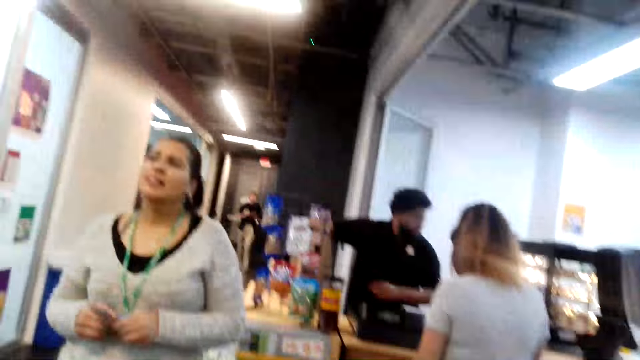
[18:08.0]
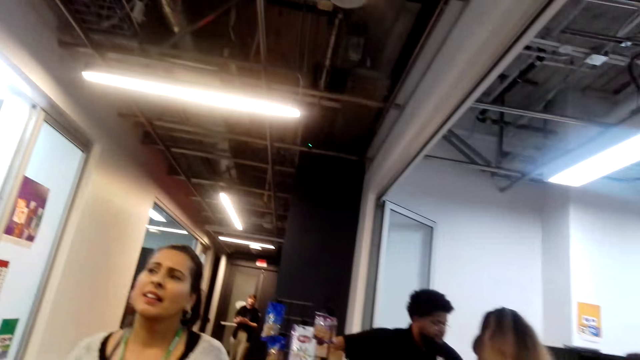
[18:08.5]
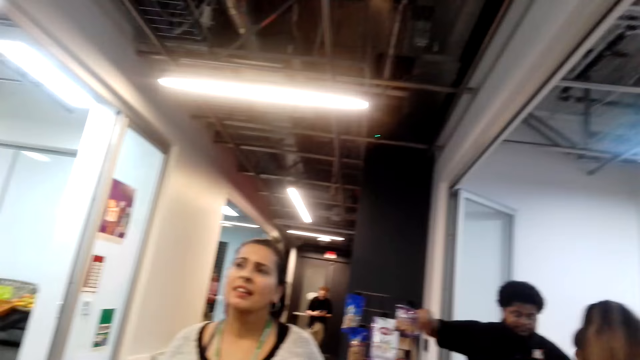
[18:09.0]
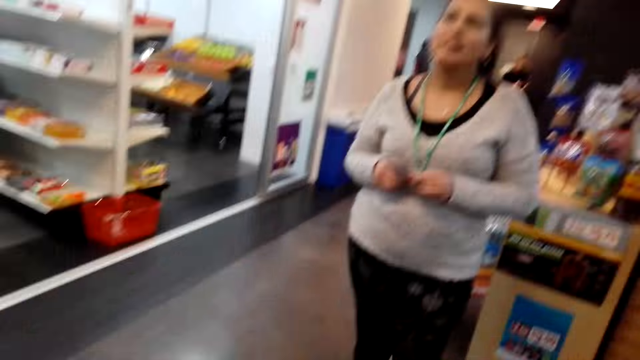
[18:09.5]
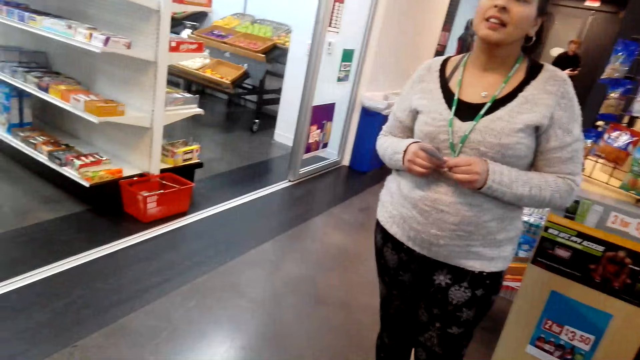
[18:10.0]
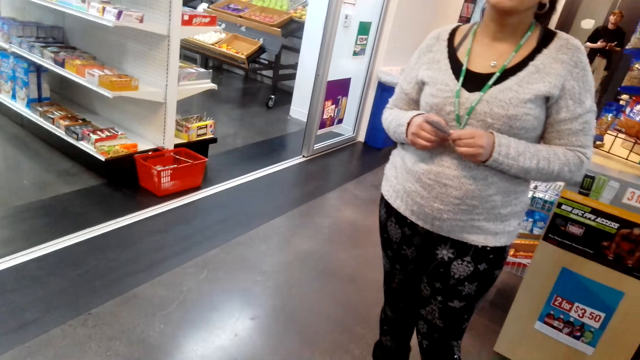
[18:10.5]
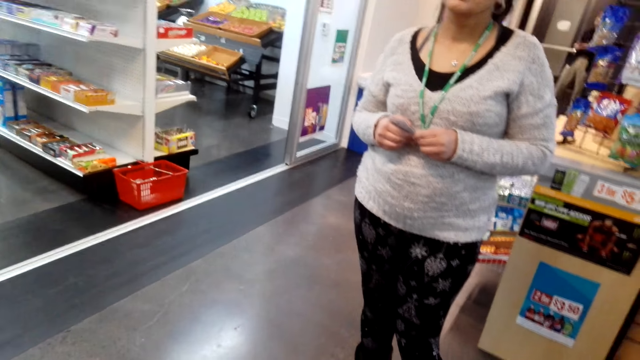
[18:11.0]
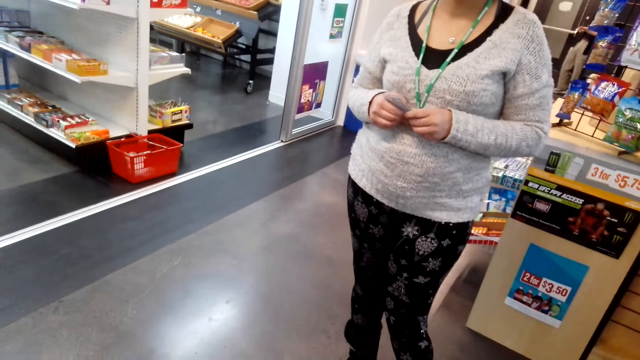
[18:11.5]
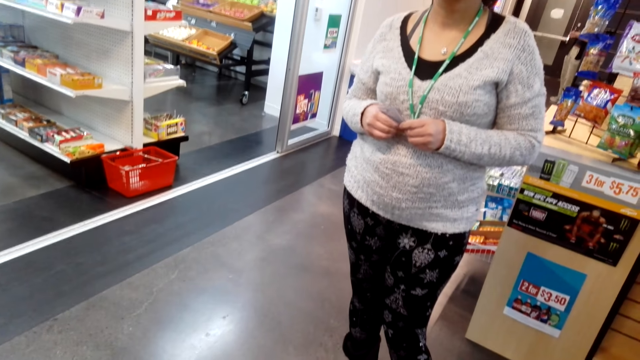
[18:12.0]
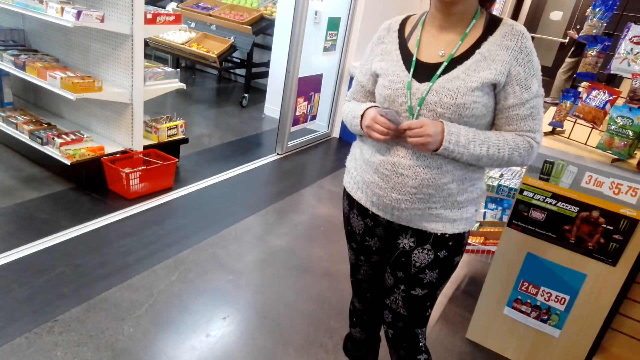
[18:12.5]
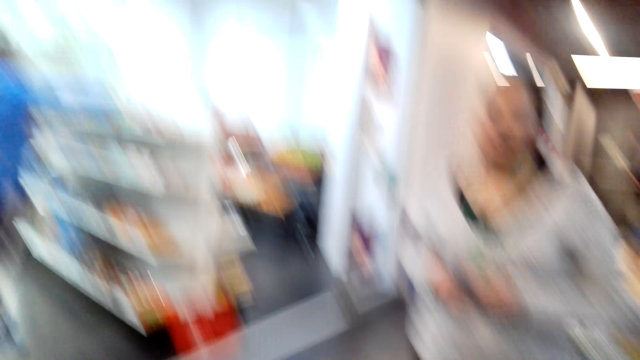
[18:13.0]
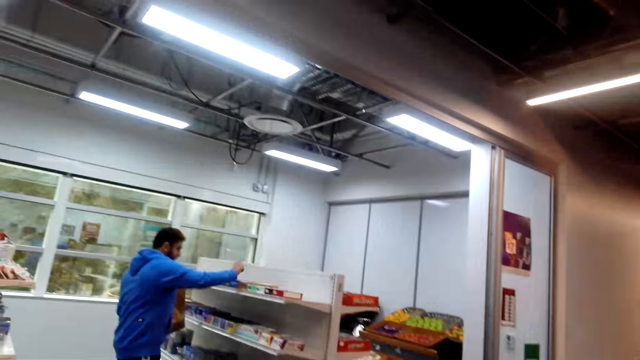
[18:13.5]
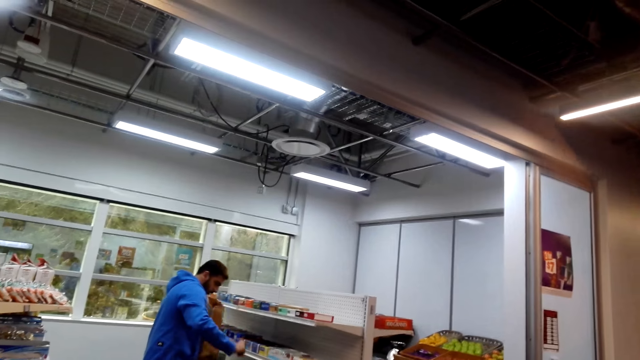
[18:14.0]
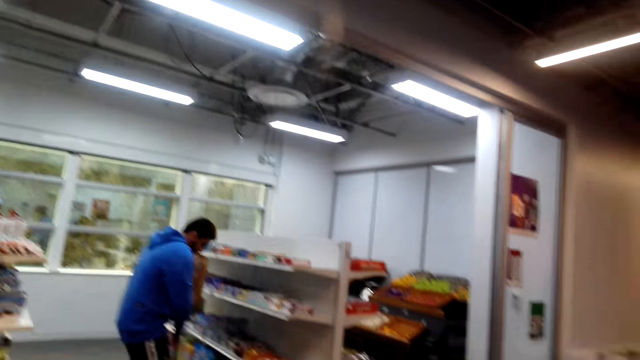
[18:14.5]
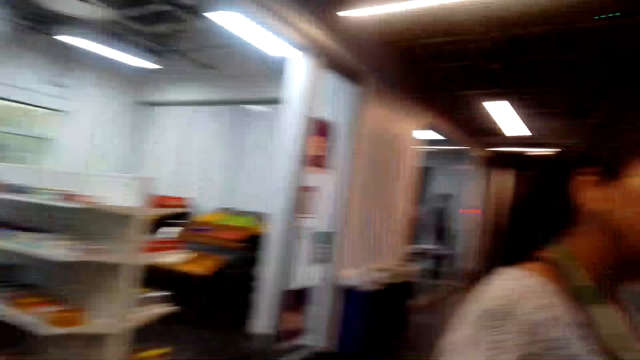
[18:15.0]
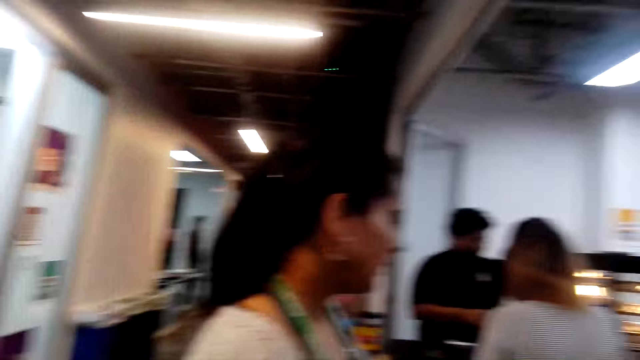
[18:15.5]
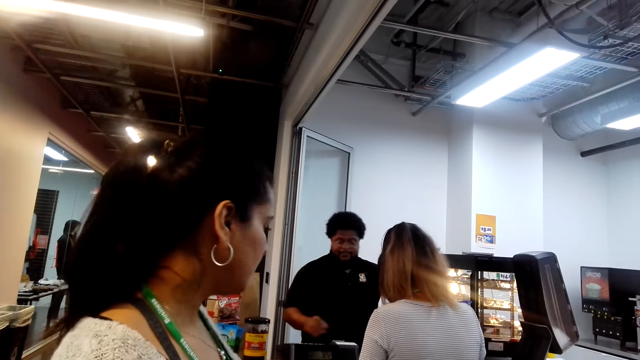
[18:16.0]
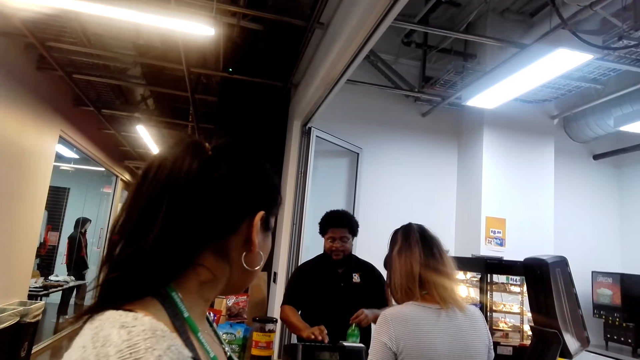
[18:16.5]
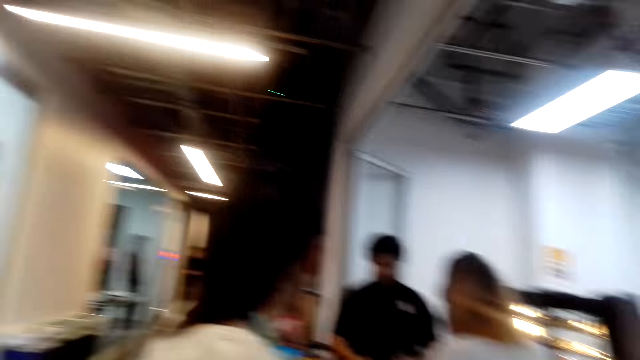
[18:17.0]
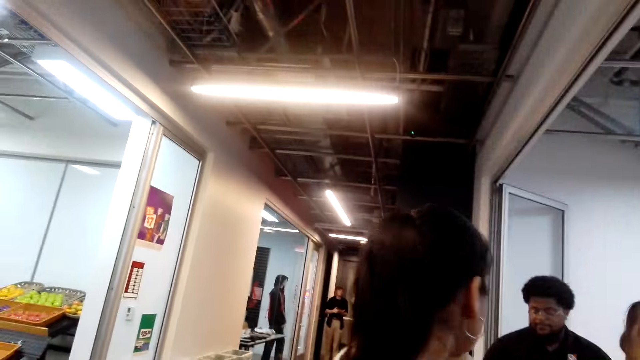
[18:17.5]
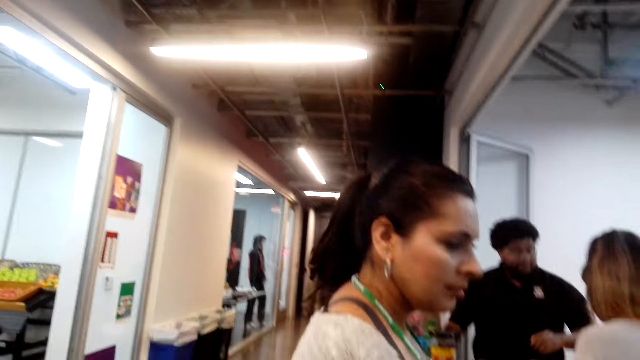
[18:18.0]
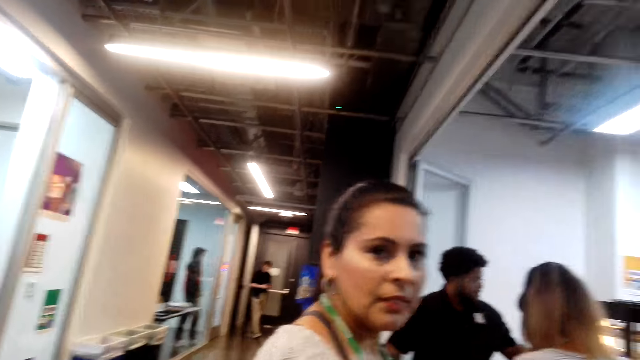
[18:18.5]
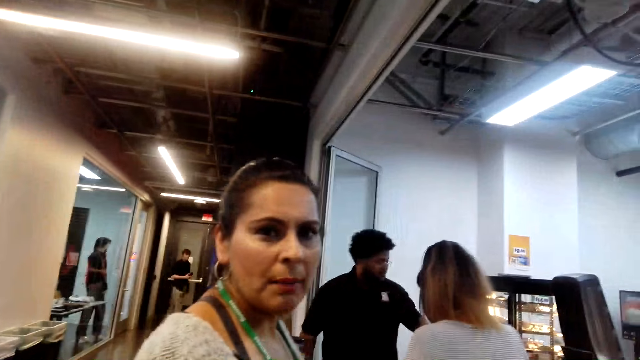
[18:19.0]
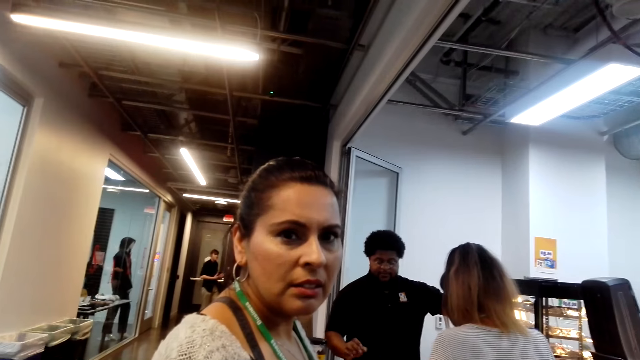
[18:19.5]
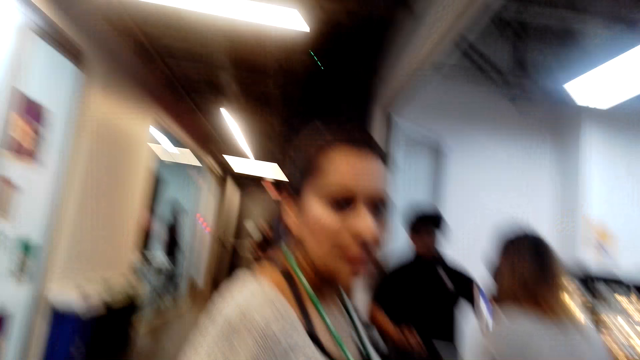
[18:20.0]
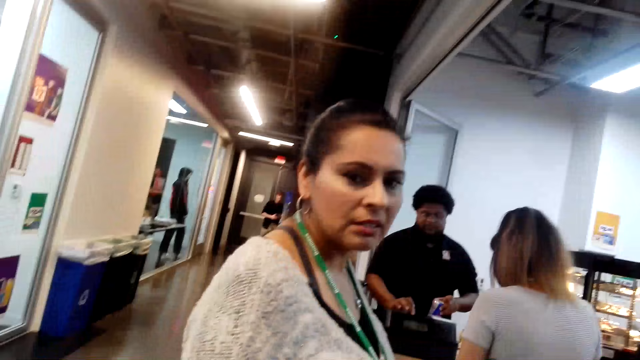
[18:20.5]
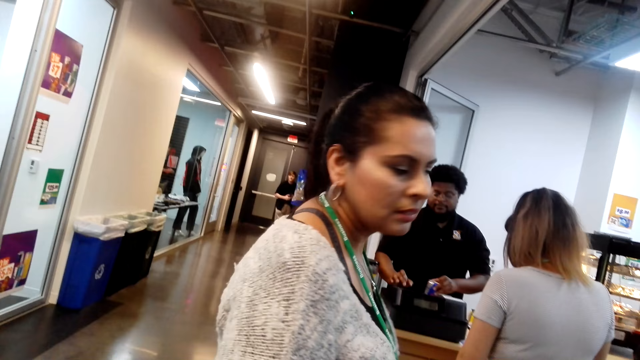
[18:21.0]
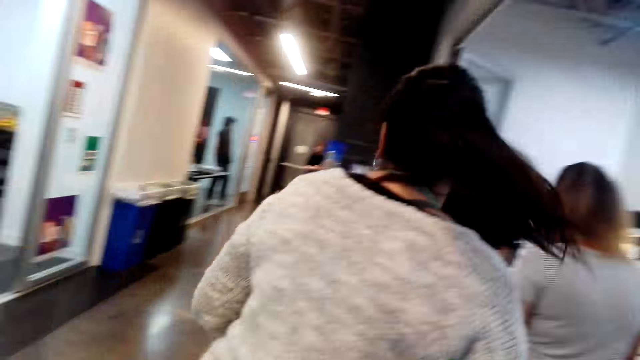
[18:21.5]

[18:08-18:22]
The camera wearer looks at a lady. They look around. A person serves at the counter. The camera wearer looks at the lady. The lady interacts with the camera wearer.

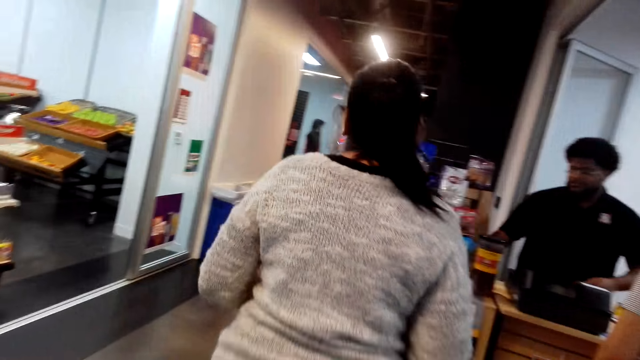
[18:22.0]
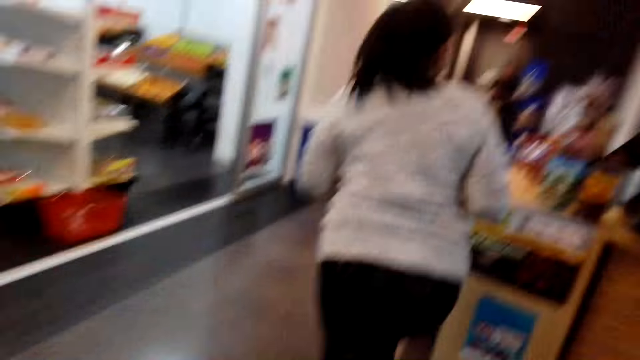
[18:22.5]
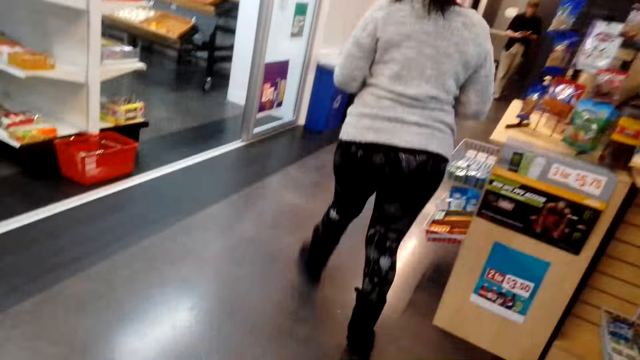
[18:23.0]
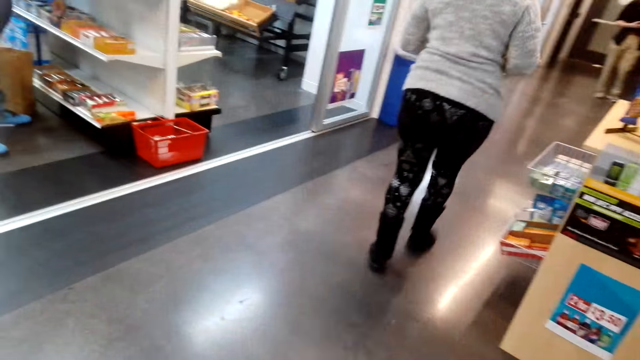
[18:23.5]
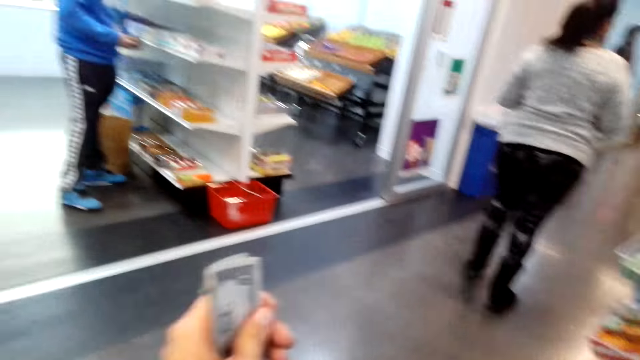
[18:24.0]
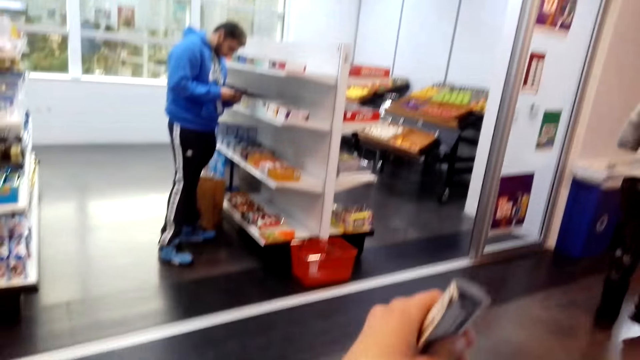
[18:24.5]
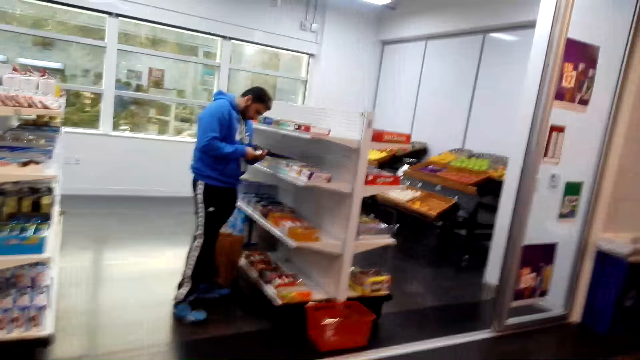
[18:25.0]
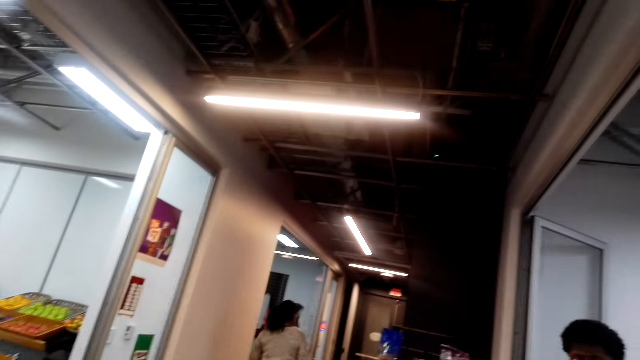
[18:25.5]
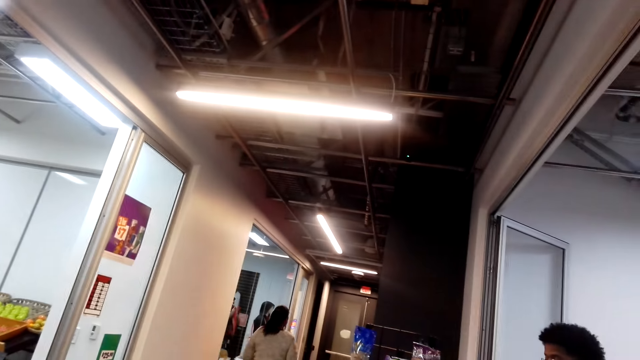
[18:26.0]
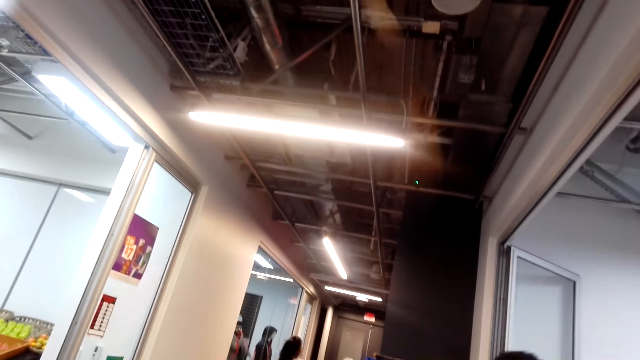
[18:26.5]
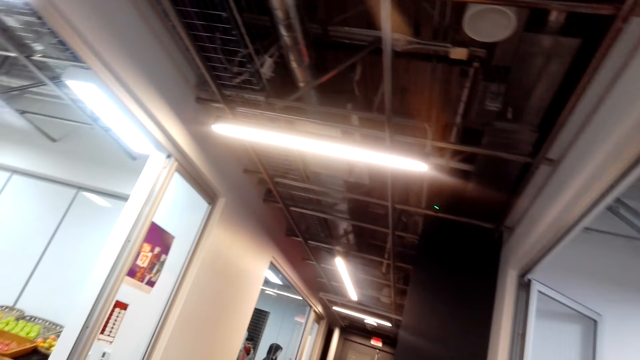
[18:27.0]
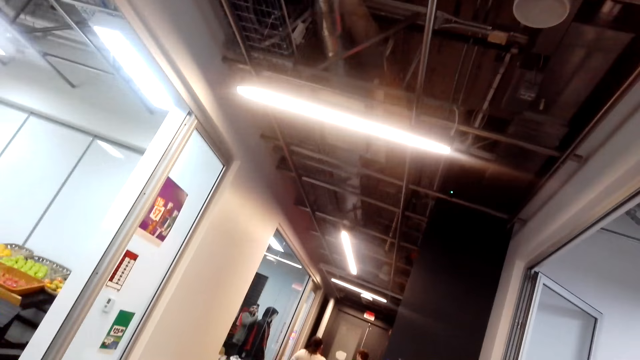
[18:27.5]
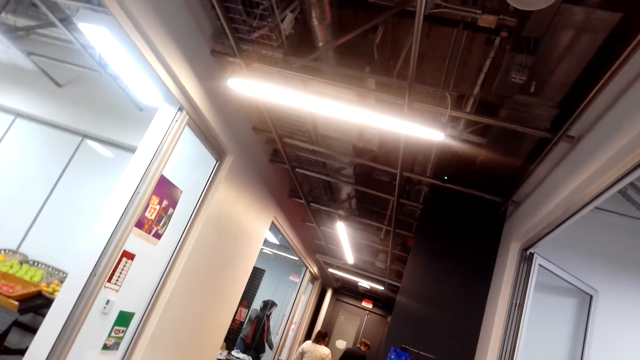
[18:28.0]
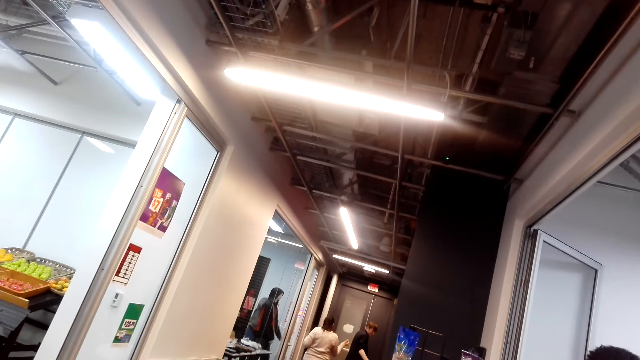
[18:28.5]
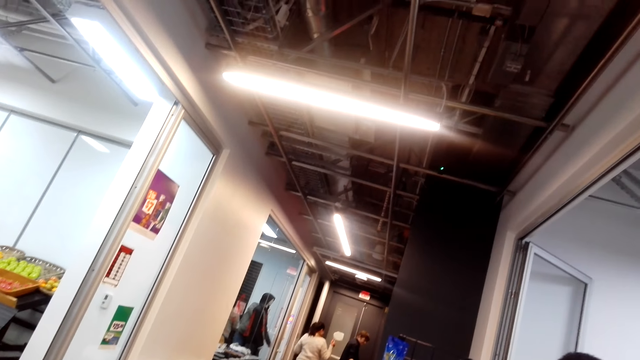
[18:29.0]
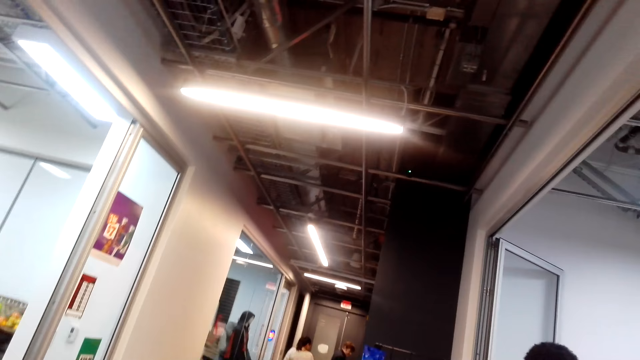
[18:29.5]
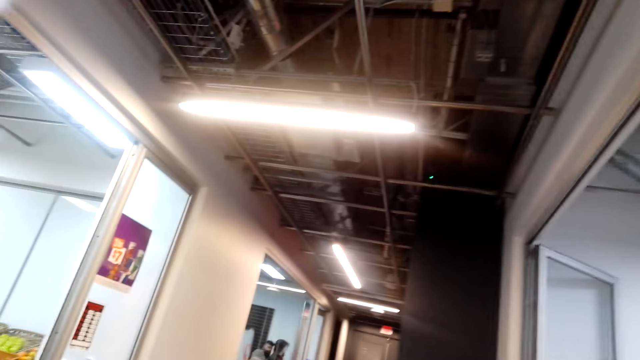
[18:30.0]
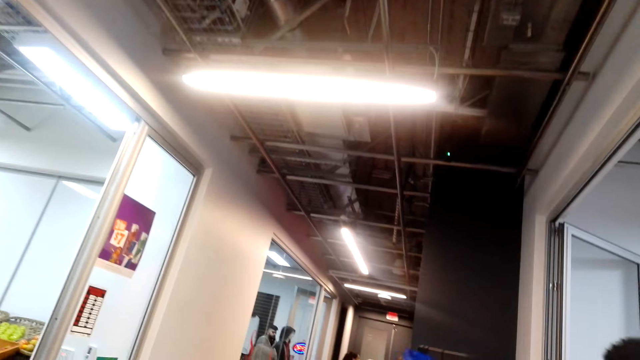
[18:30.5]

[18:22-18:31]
A lady walked away. The lady walks around. The camera wearer looks up.
